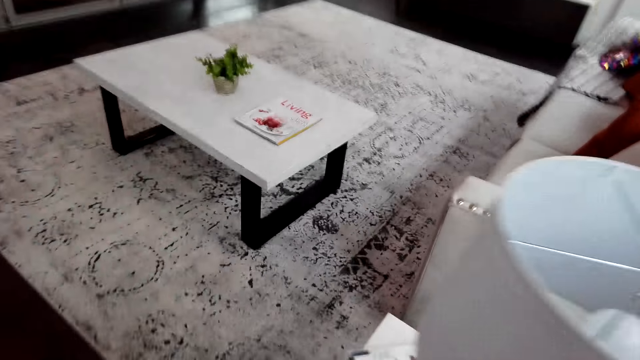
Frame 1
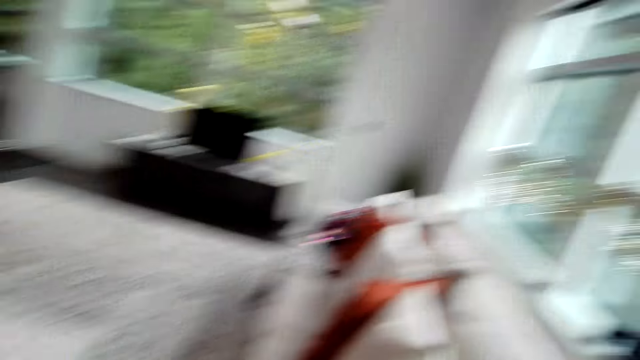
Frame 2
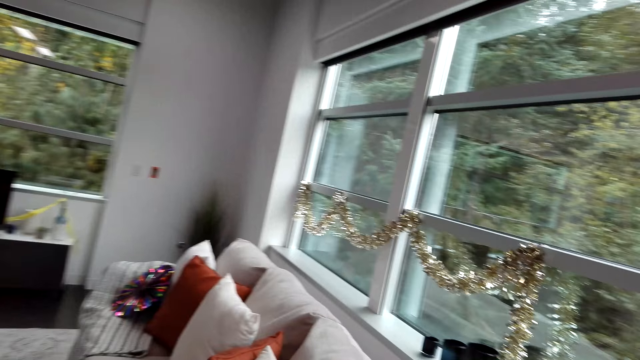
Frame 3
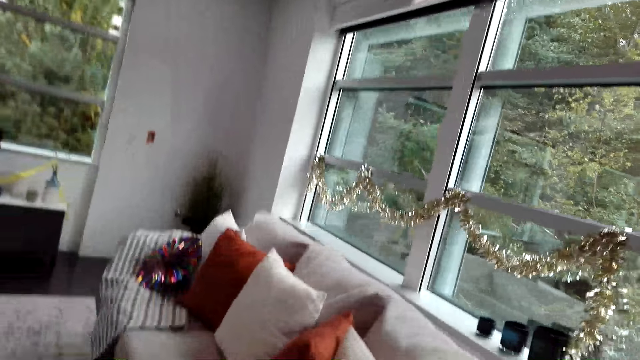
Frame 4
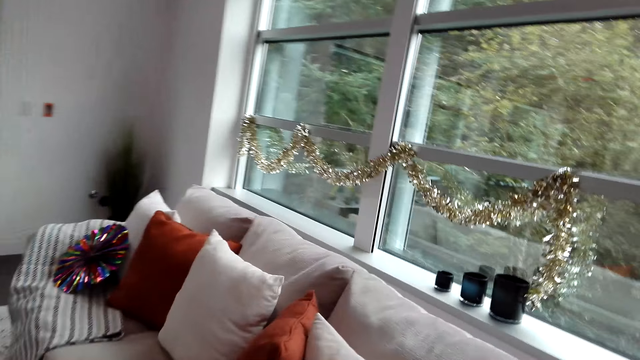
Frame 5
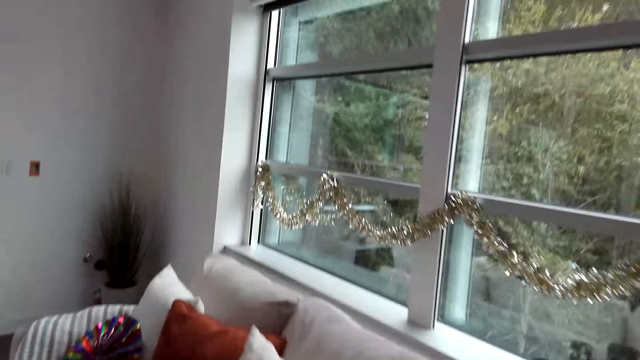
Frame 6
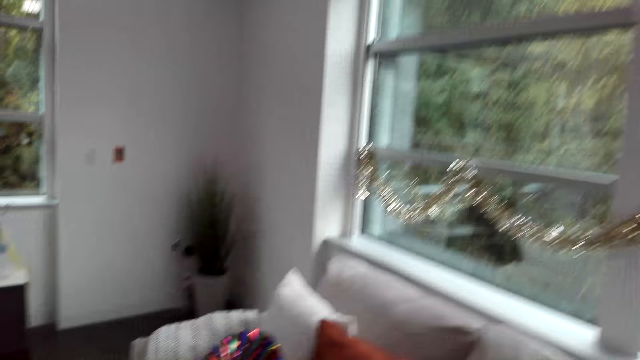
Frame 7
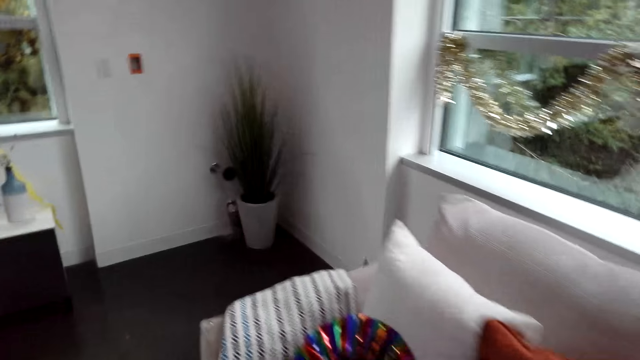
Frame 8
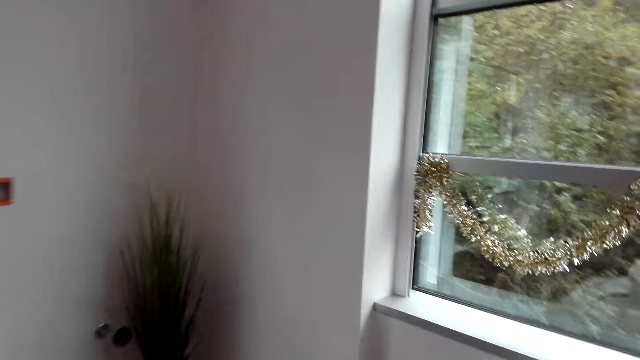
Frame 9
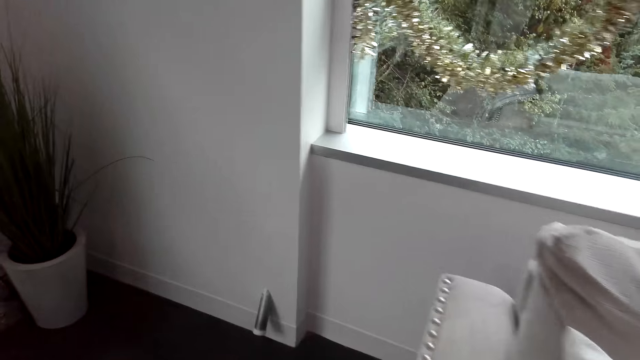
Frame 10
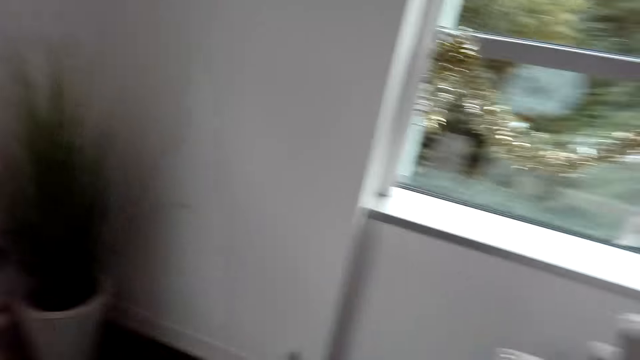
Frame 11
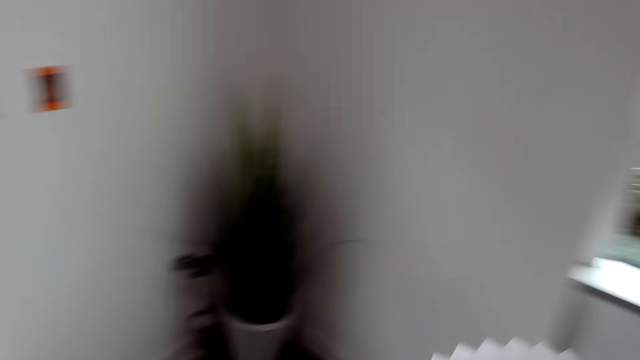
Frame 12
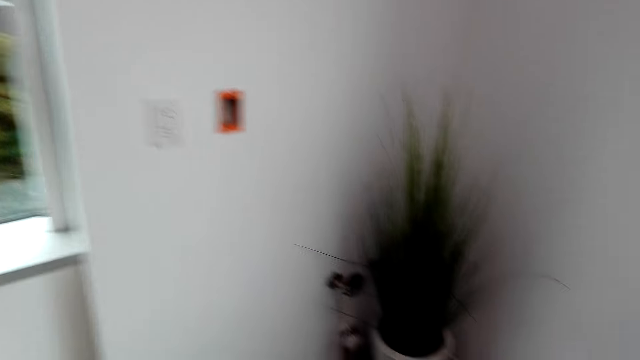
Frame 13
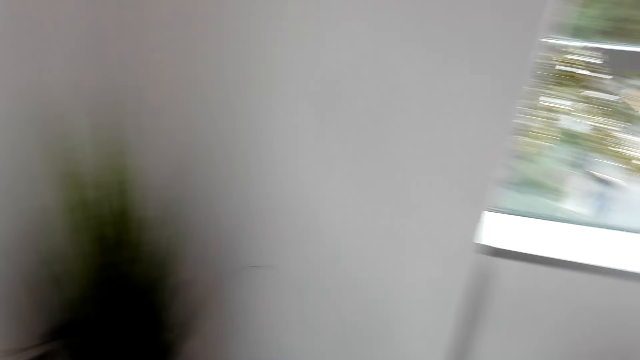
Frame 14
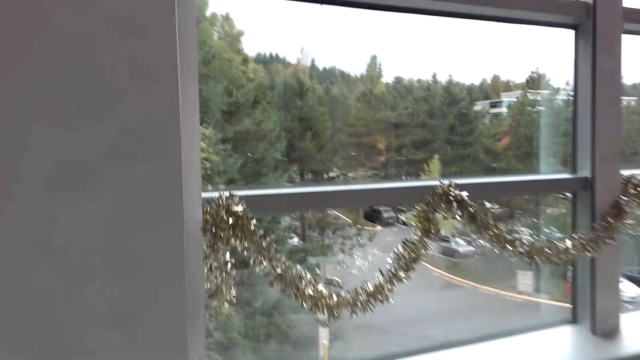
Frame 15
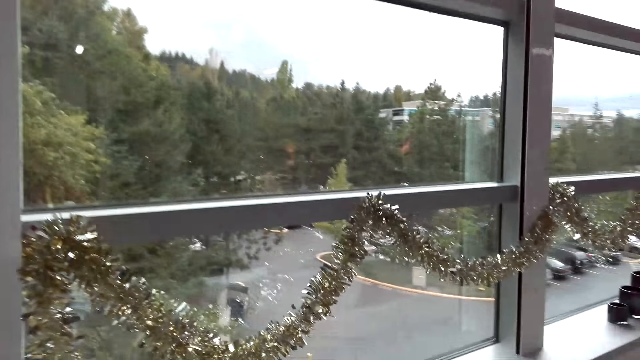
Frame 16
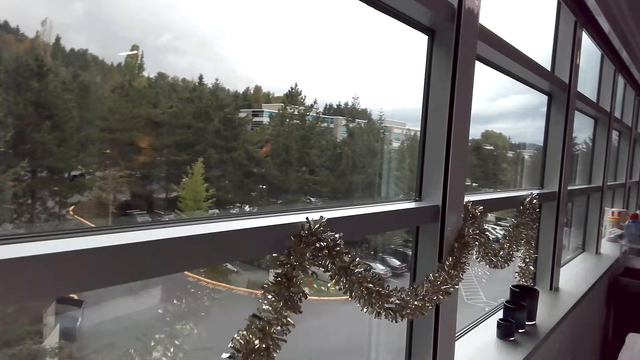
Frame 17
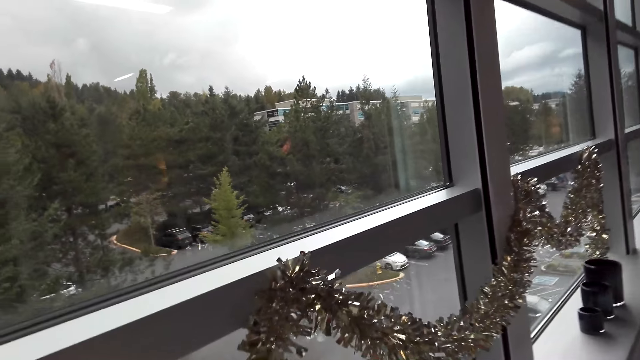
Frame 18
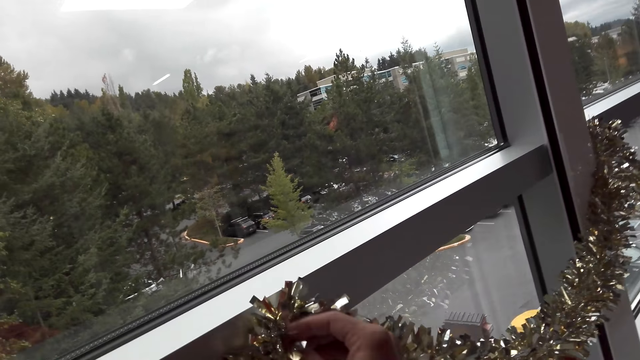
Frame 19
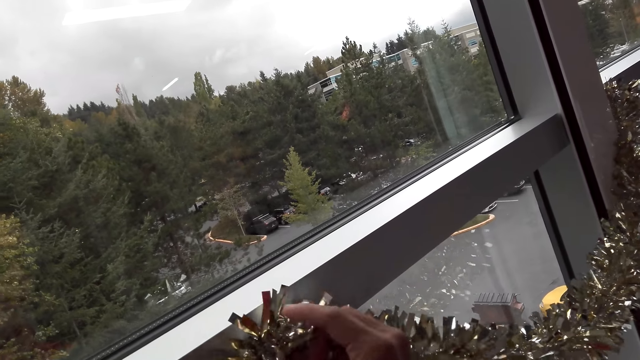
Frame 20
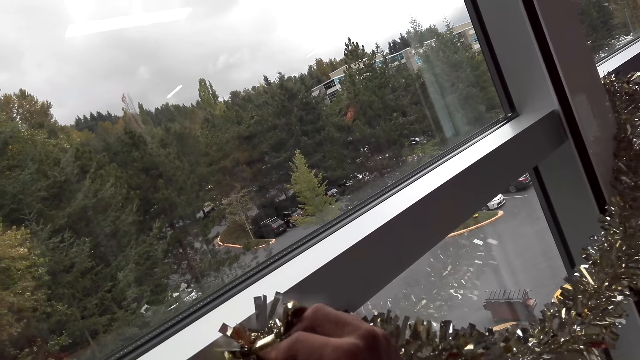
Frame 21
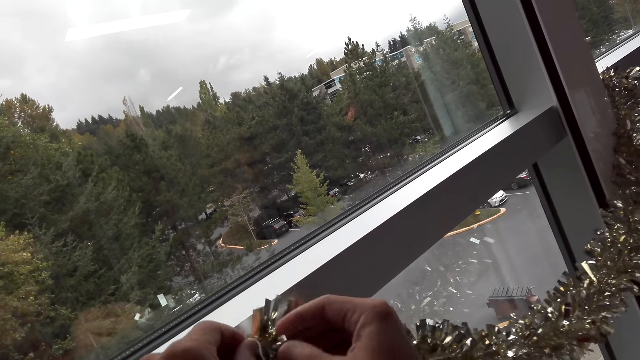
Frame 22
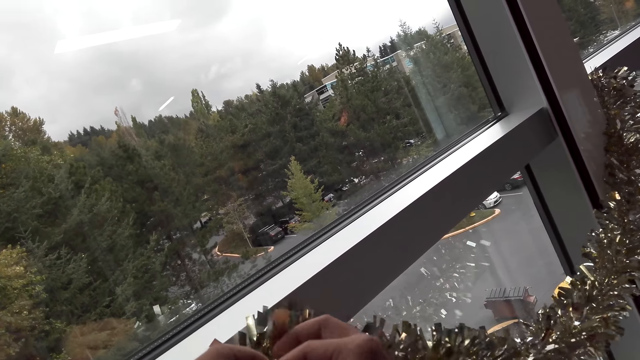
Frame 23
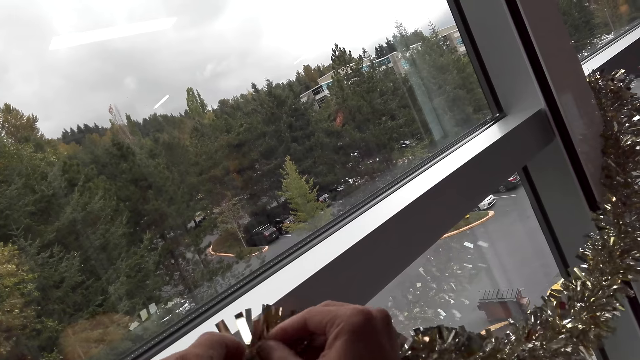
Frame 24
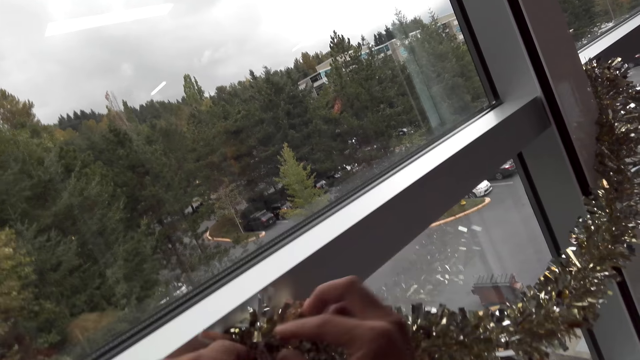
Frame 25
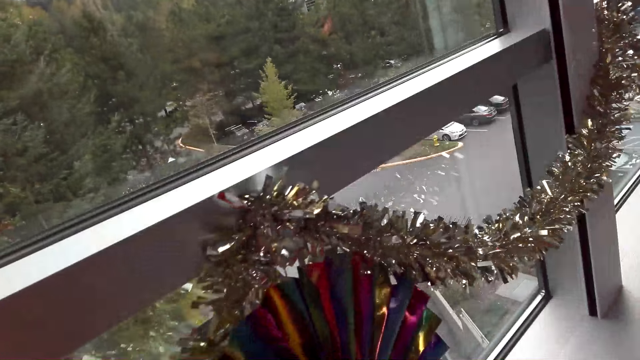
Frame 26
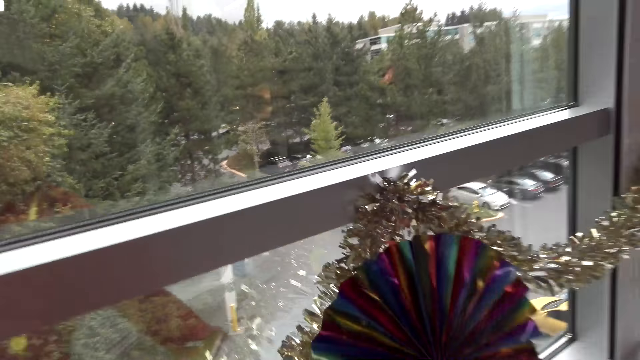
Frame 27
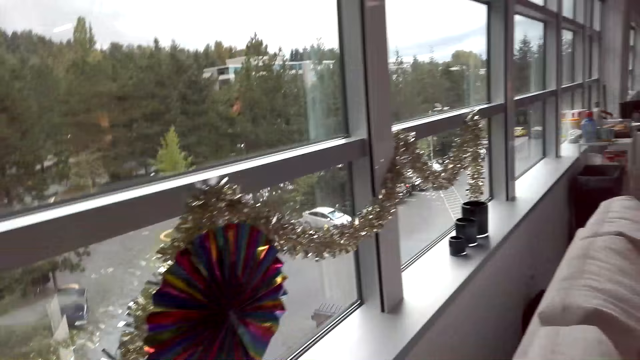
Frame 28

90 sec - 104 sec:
The camera wearer picks up a decoration from the chair. They look around the room and walk around the room. They fix a decoration on the window. They make the ribbons.

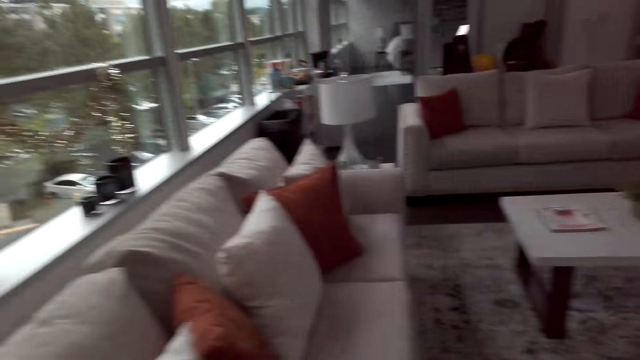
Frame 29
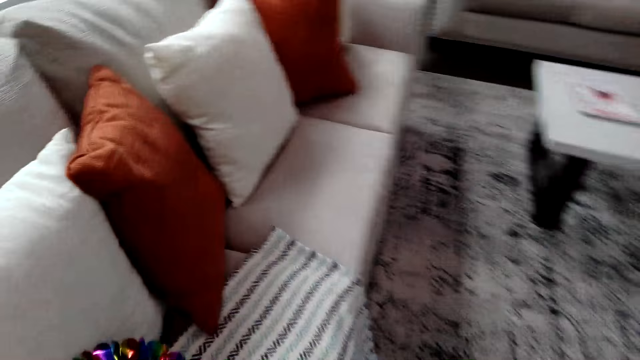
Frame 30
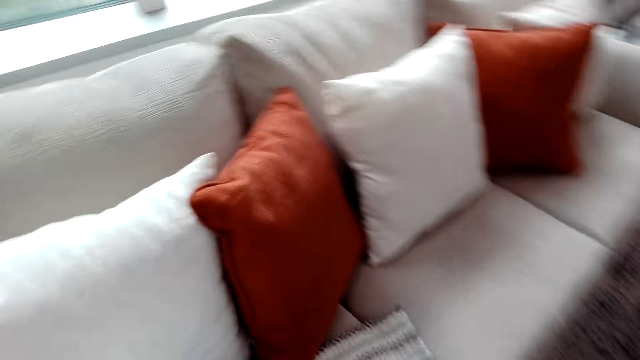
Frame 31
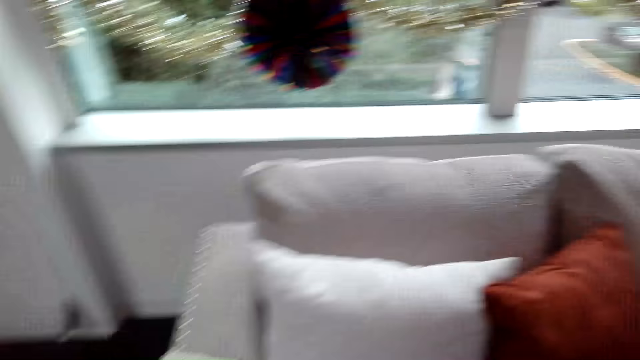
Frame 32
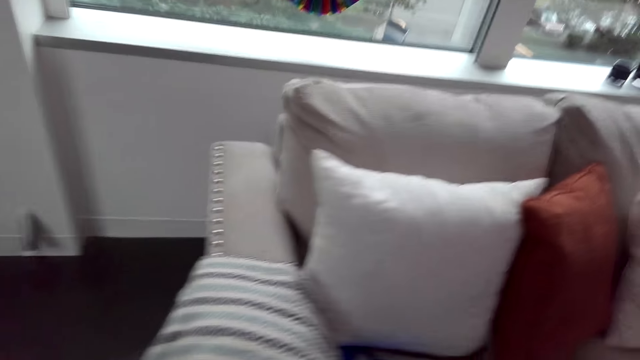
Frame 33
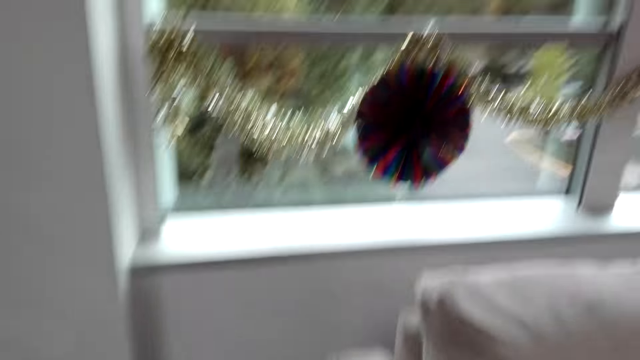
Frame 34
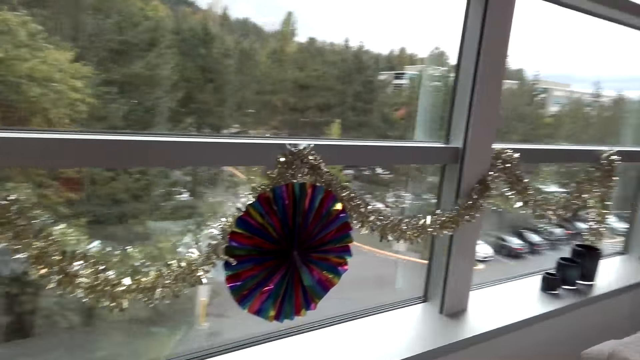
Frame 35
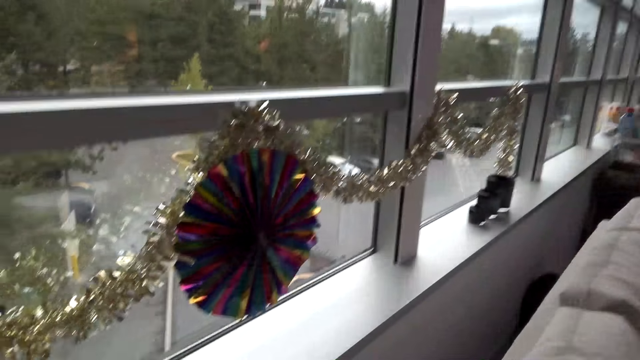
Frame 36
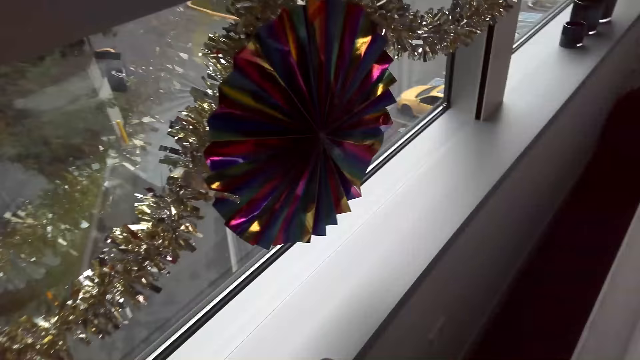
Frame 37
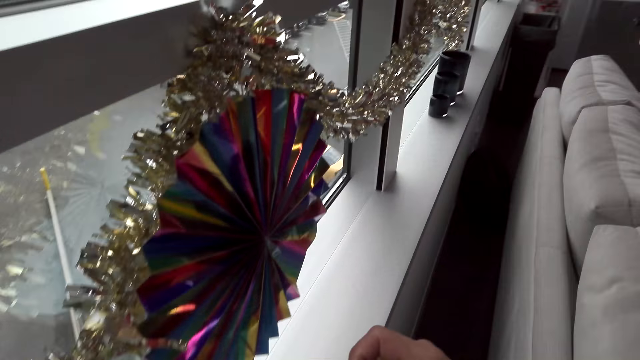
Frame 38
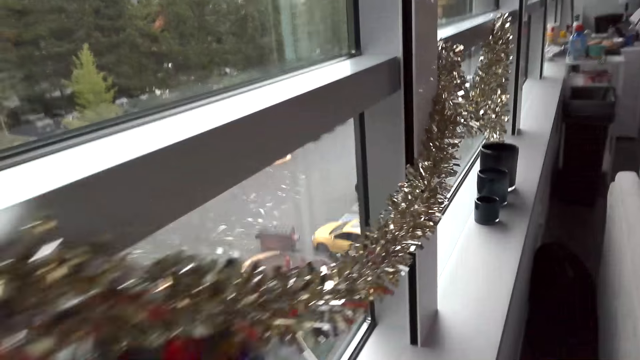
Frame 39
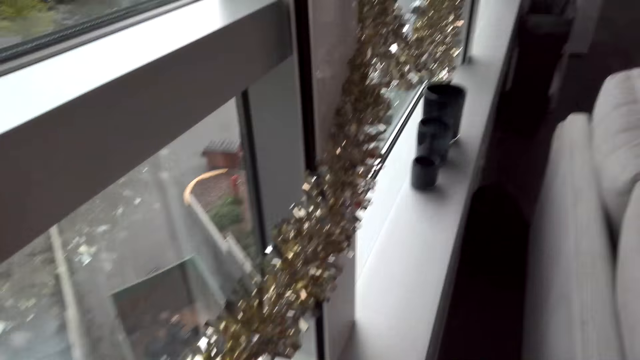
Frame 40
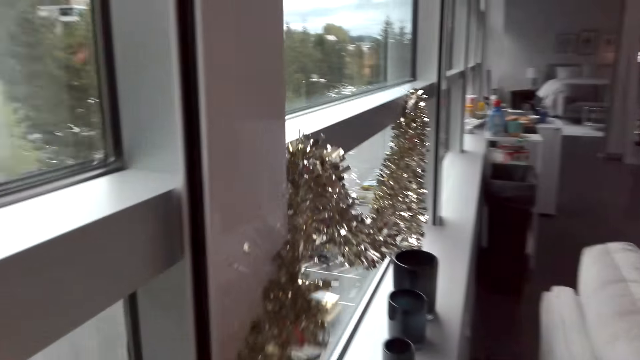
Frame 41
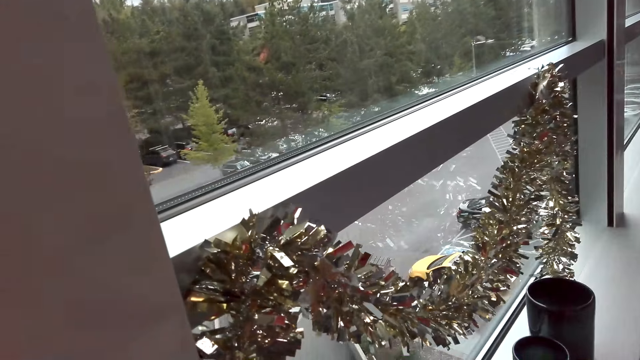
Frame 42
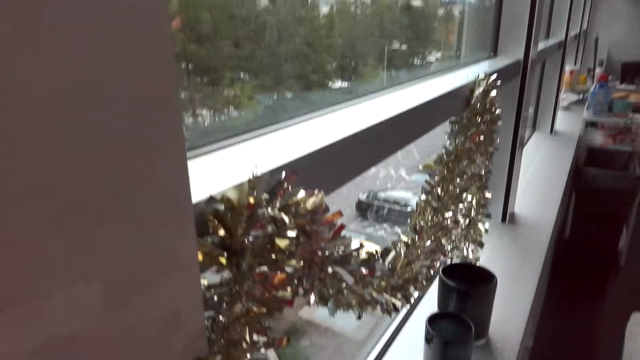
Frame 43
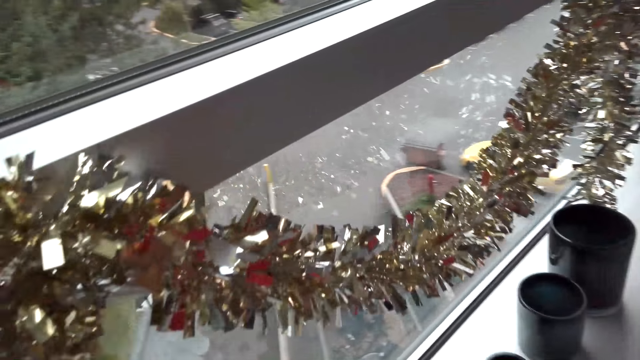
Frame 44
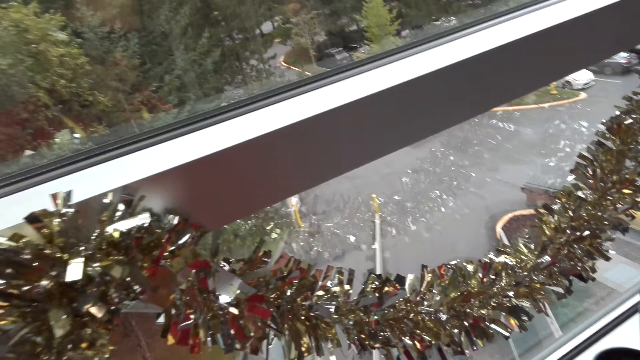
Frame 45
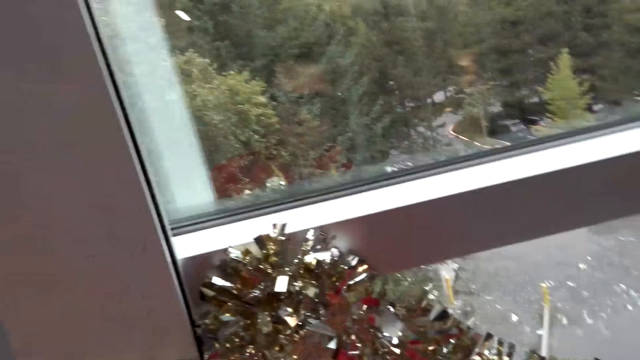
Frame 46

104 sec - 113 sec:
The camera wearer walks around the room.
